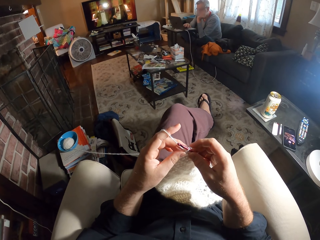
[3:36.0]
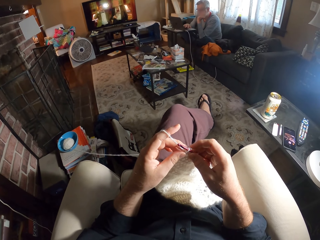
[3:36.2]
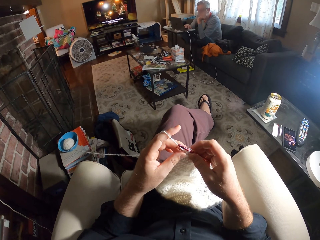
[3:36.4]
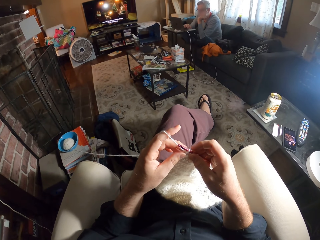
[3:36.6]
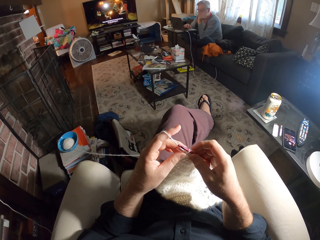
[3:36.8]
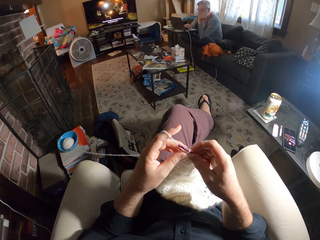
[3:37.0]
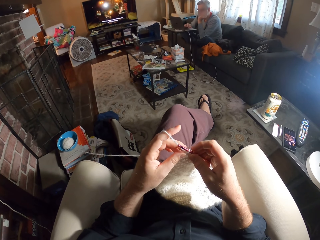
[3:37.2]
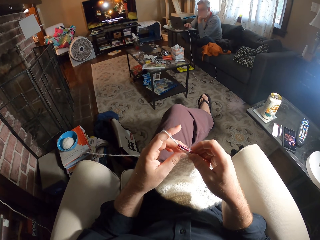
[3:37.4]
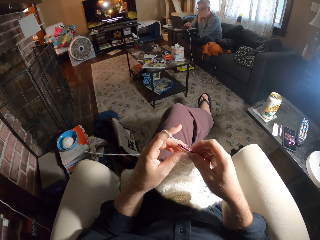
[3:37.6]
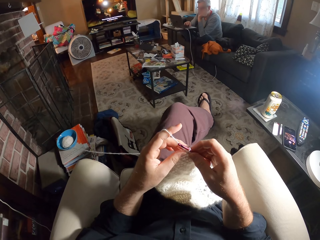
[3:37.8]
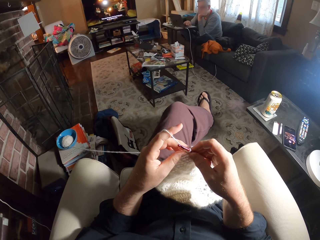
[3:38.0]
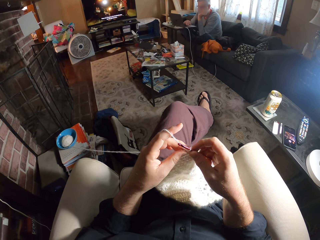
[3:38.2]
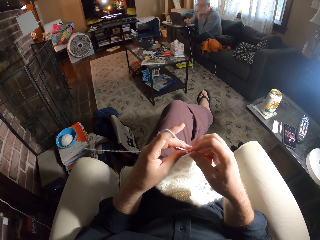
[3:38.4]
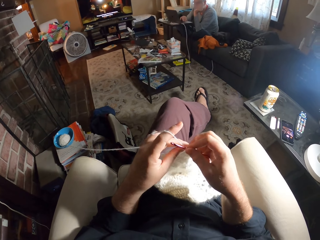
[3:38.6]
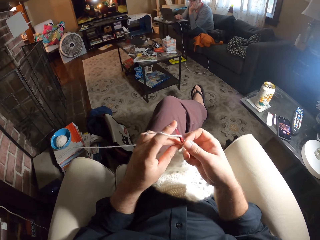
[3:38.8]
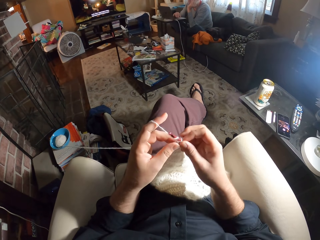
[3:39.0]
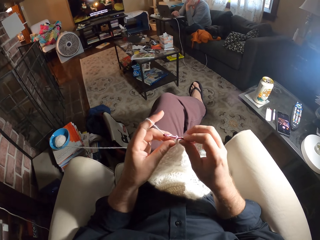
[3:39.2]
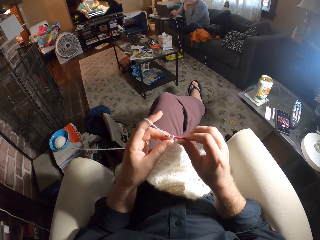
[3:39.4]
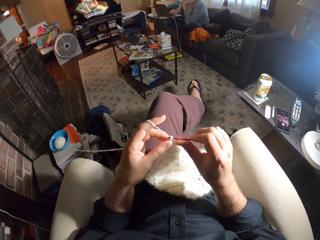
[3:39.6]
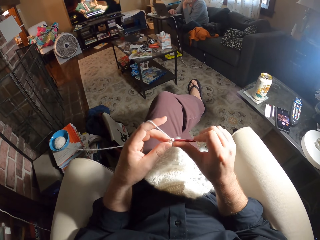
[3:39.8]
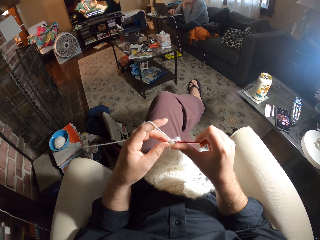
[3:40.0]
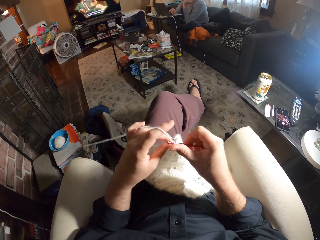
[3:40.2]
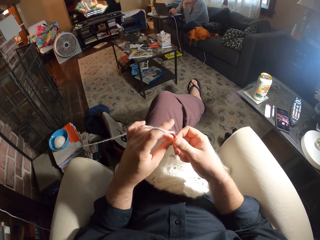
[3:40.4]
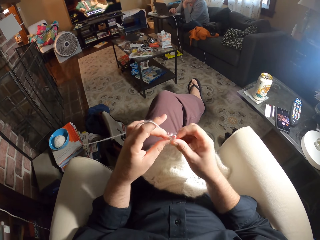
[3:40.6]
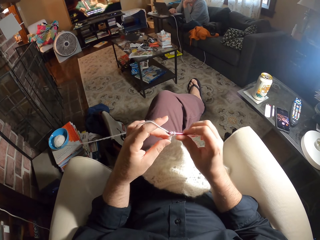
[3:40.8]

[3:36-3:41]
The camera wearer knits the fabric.
